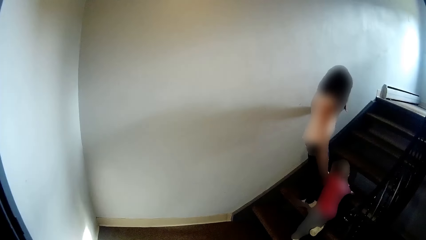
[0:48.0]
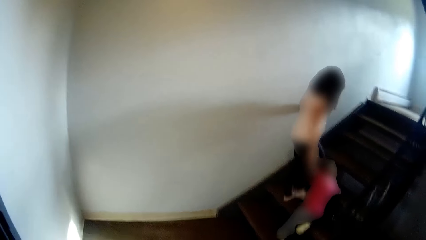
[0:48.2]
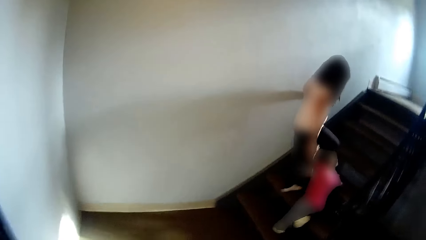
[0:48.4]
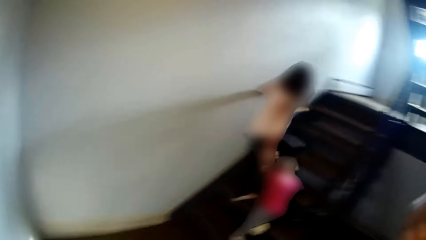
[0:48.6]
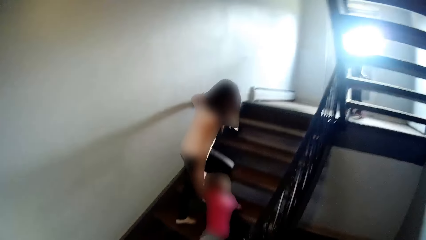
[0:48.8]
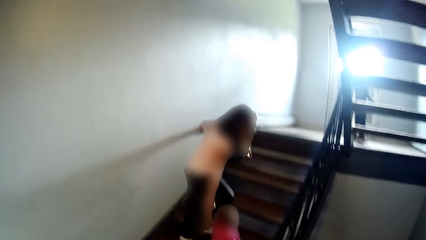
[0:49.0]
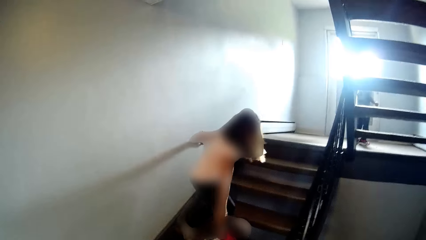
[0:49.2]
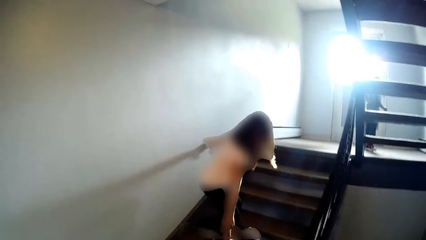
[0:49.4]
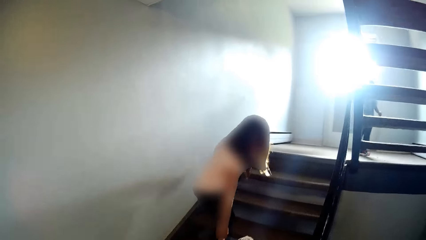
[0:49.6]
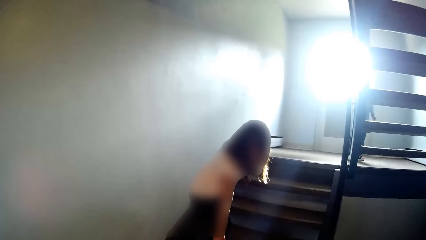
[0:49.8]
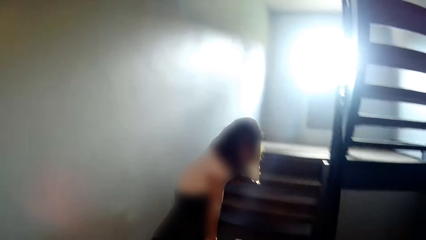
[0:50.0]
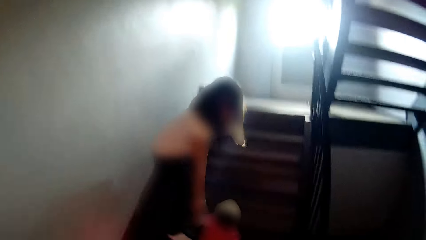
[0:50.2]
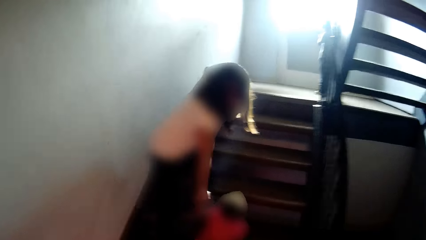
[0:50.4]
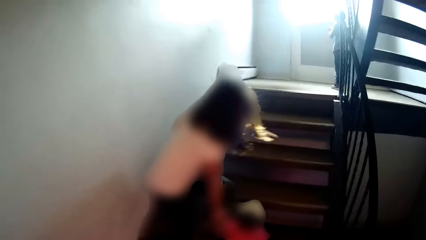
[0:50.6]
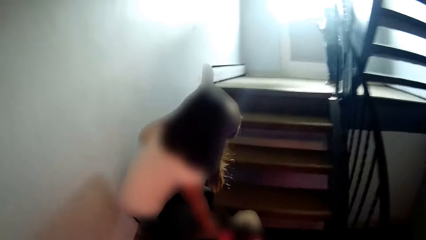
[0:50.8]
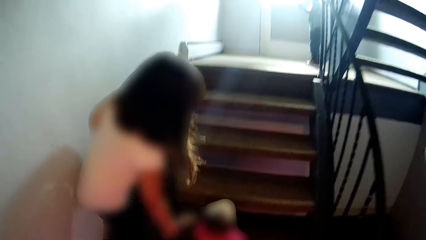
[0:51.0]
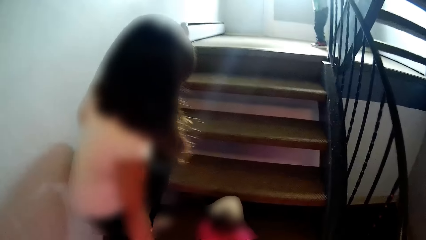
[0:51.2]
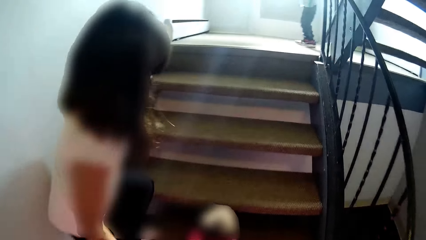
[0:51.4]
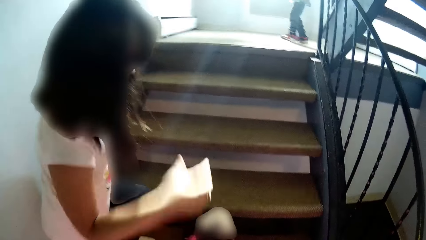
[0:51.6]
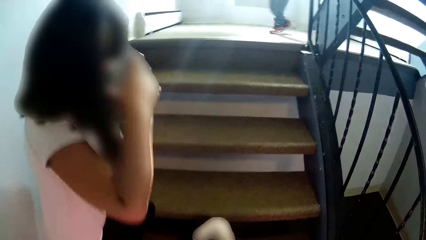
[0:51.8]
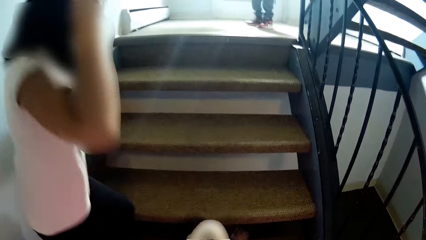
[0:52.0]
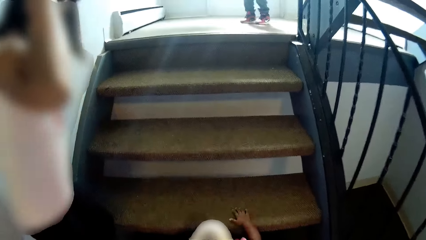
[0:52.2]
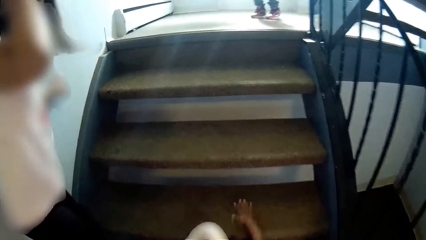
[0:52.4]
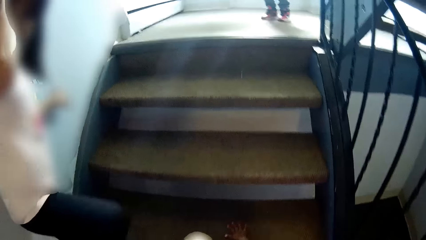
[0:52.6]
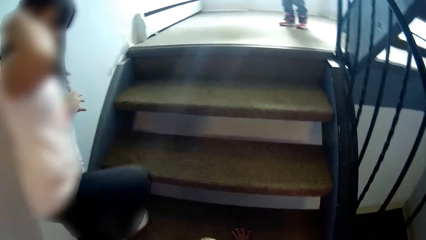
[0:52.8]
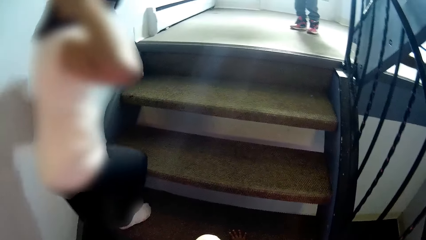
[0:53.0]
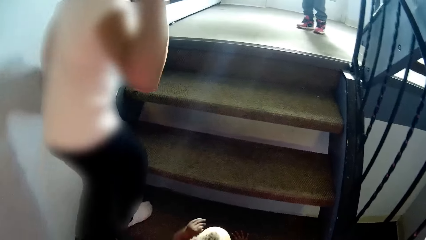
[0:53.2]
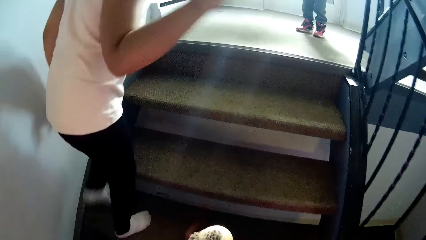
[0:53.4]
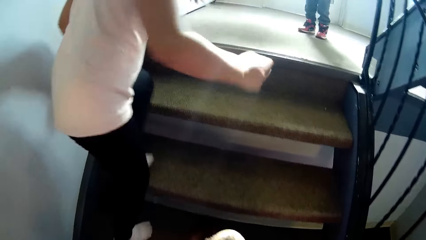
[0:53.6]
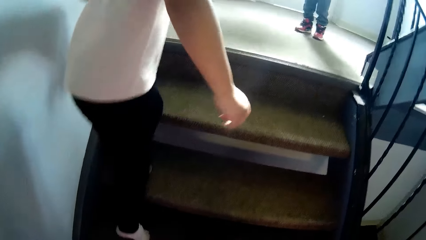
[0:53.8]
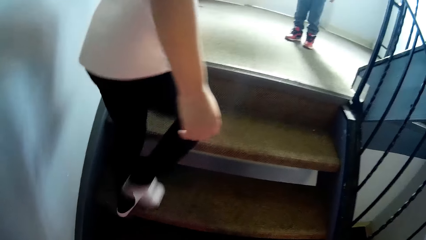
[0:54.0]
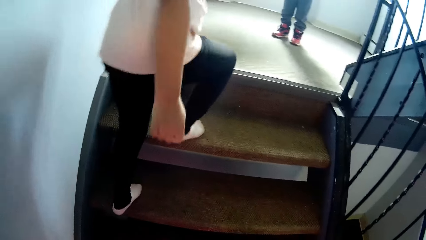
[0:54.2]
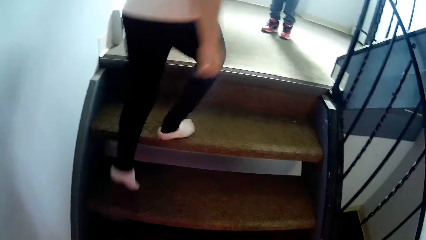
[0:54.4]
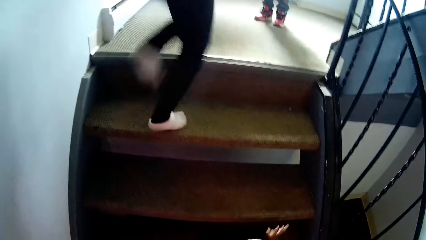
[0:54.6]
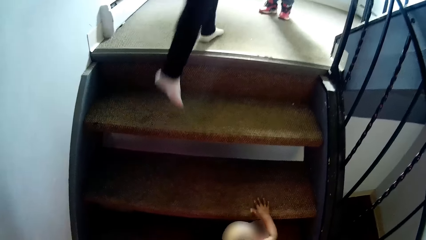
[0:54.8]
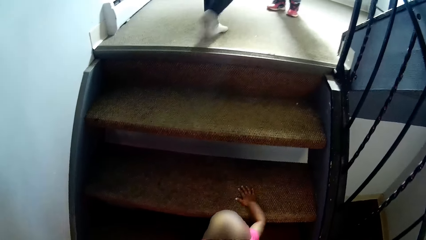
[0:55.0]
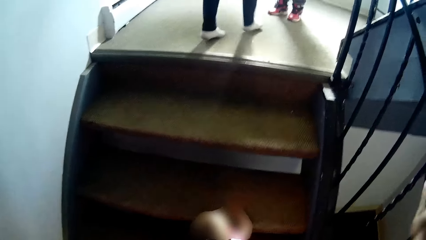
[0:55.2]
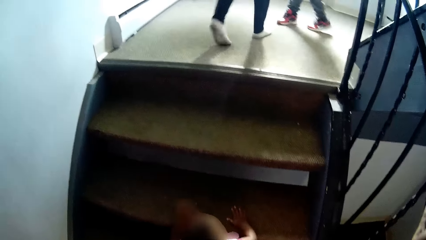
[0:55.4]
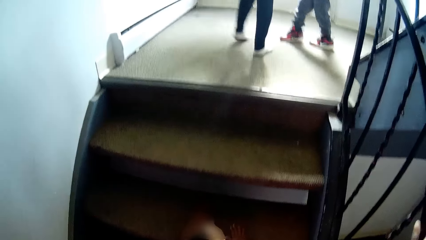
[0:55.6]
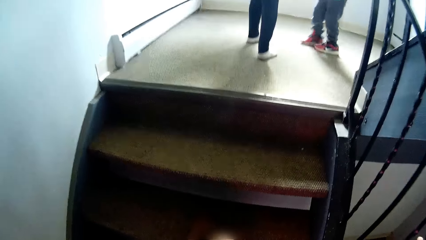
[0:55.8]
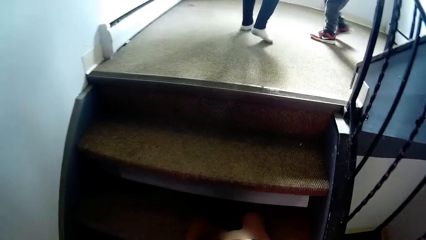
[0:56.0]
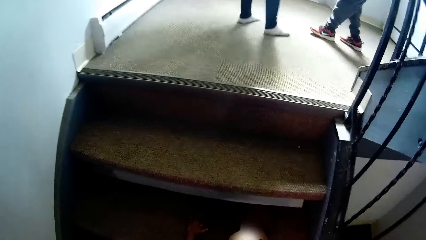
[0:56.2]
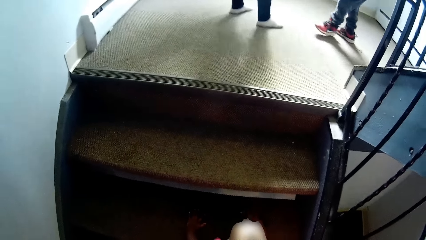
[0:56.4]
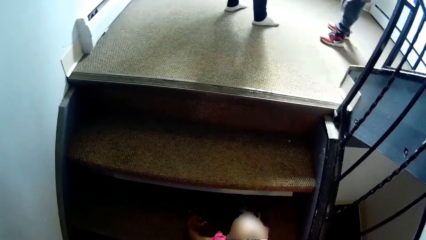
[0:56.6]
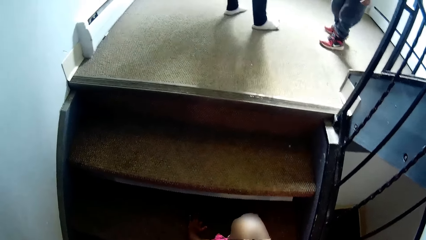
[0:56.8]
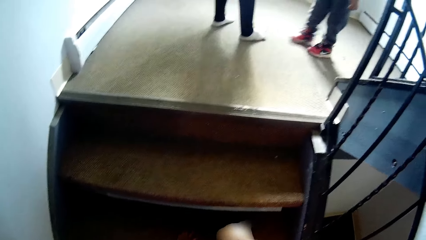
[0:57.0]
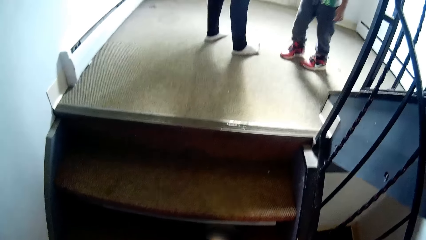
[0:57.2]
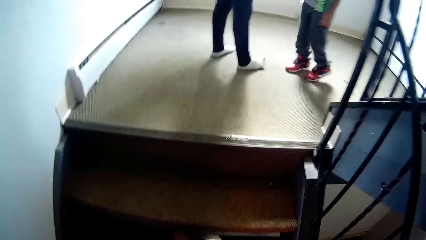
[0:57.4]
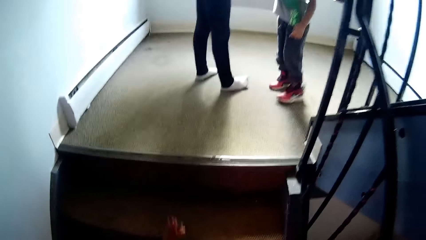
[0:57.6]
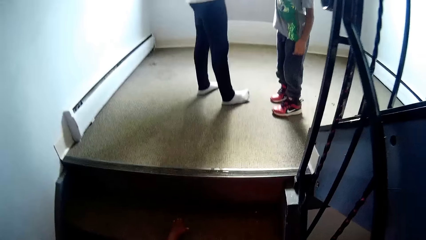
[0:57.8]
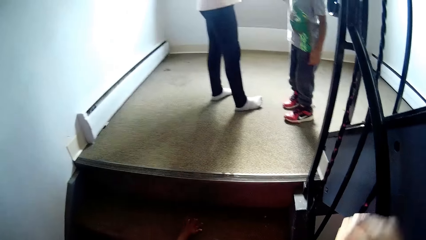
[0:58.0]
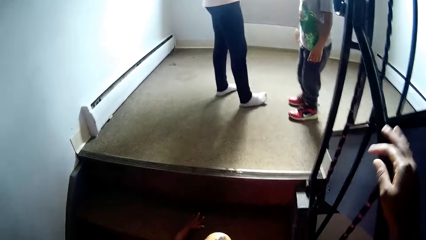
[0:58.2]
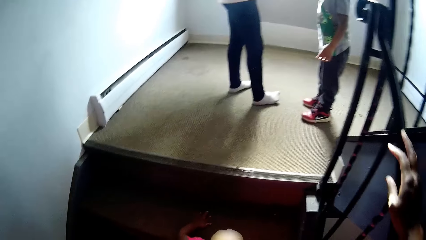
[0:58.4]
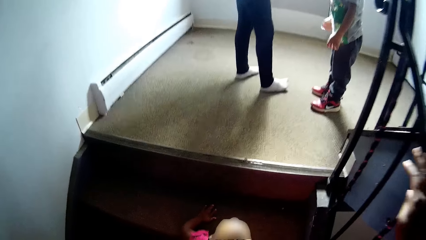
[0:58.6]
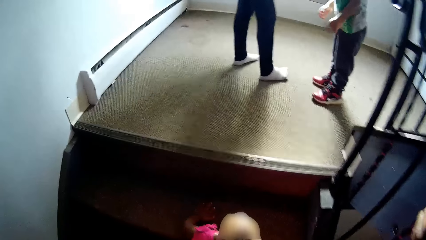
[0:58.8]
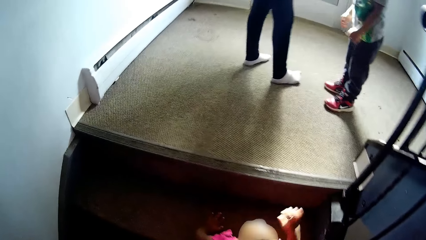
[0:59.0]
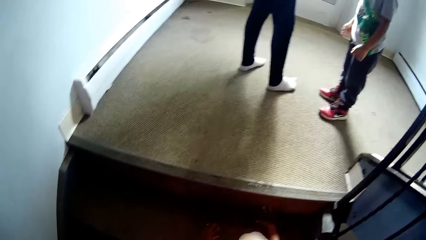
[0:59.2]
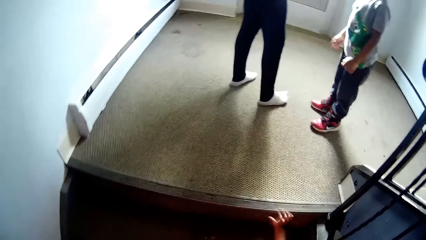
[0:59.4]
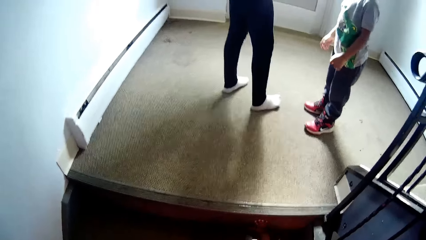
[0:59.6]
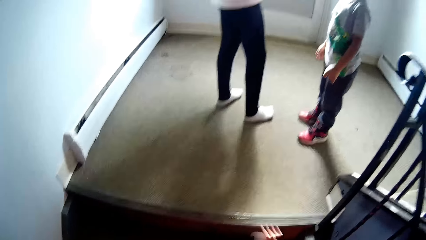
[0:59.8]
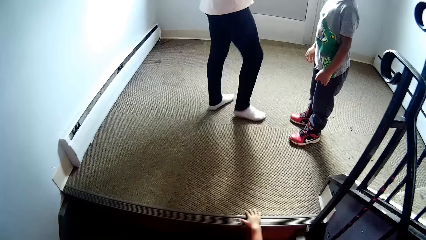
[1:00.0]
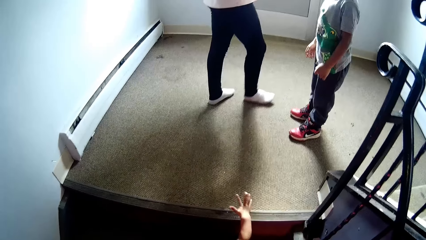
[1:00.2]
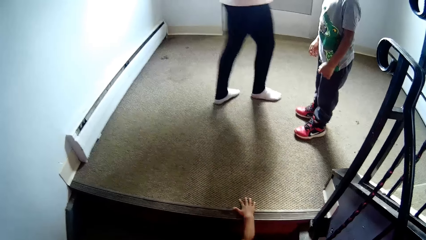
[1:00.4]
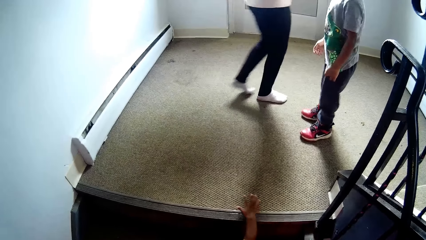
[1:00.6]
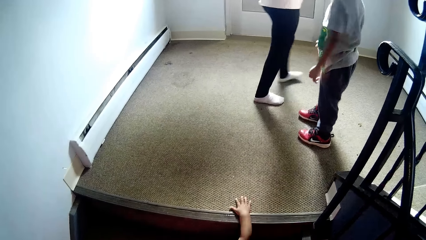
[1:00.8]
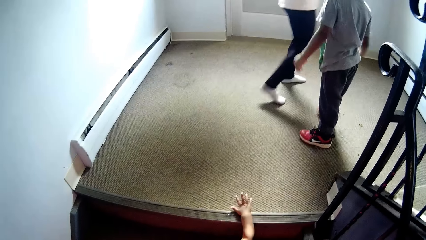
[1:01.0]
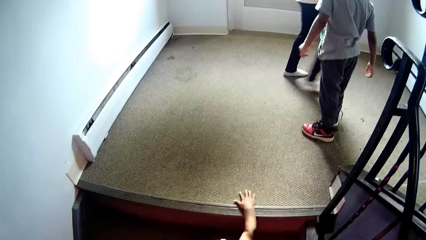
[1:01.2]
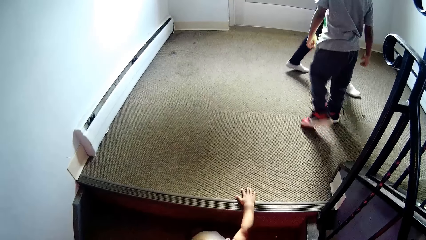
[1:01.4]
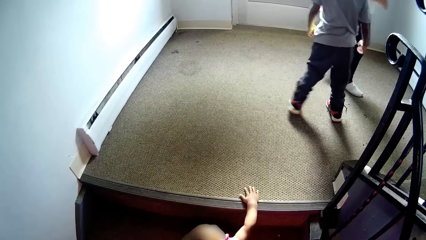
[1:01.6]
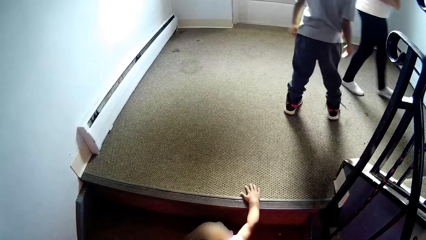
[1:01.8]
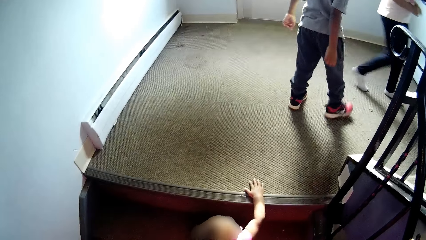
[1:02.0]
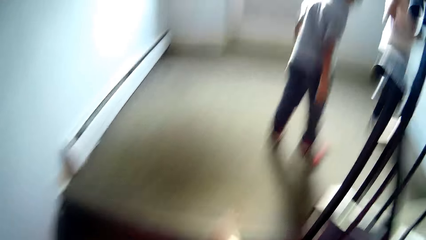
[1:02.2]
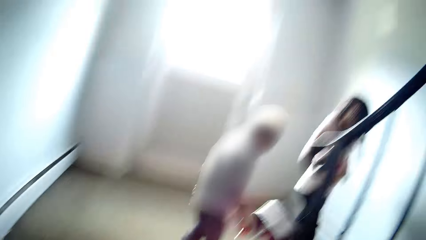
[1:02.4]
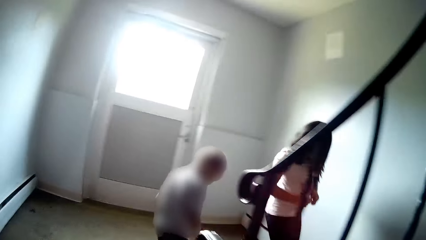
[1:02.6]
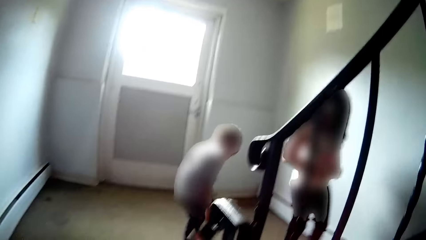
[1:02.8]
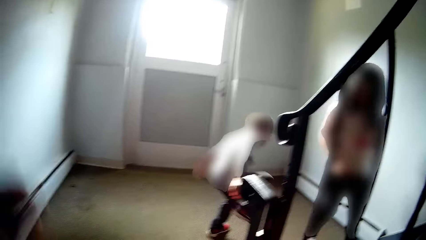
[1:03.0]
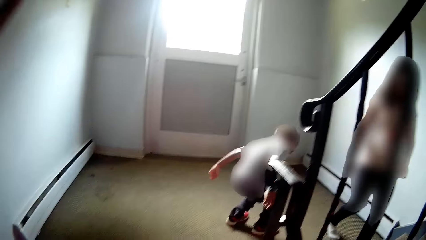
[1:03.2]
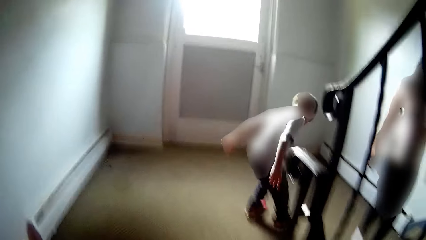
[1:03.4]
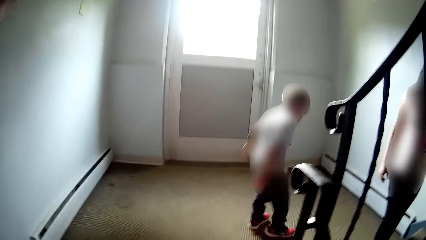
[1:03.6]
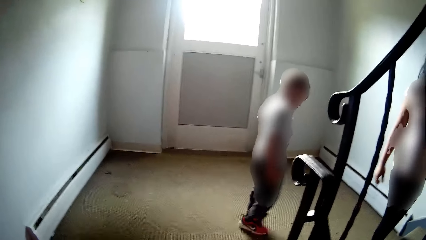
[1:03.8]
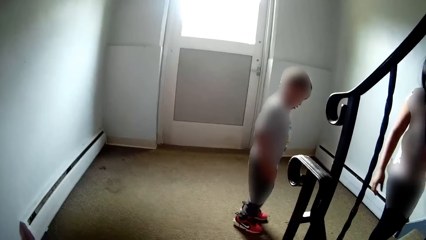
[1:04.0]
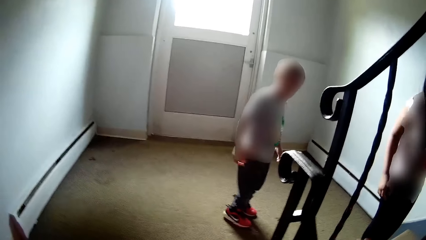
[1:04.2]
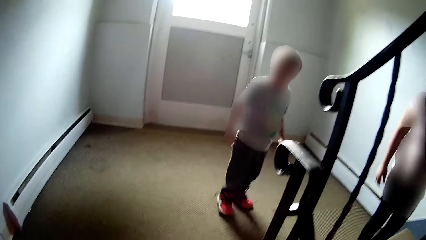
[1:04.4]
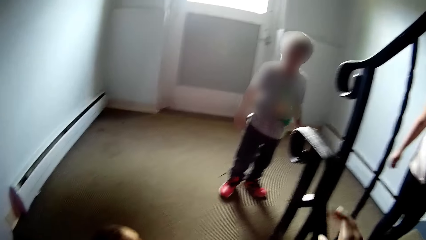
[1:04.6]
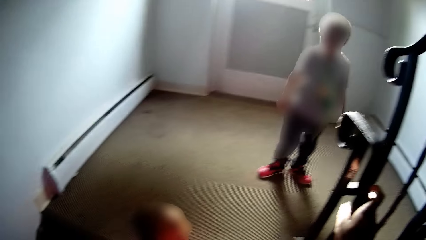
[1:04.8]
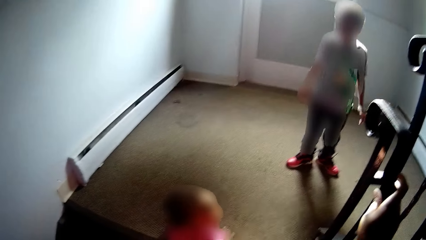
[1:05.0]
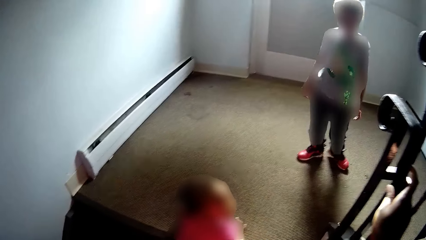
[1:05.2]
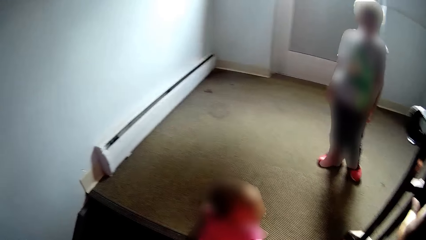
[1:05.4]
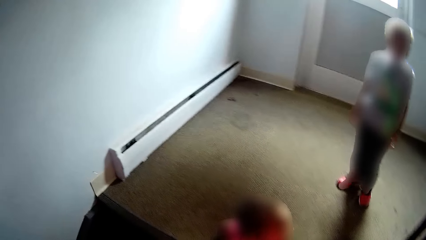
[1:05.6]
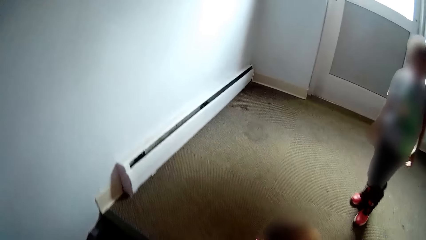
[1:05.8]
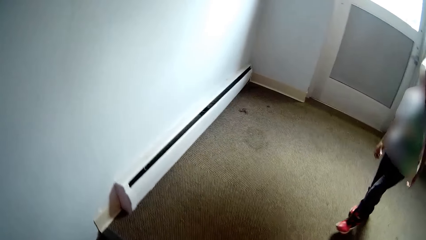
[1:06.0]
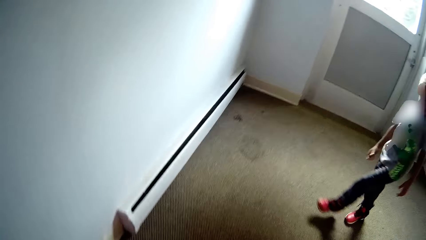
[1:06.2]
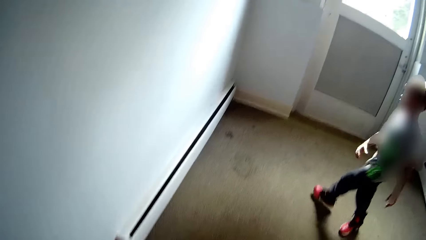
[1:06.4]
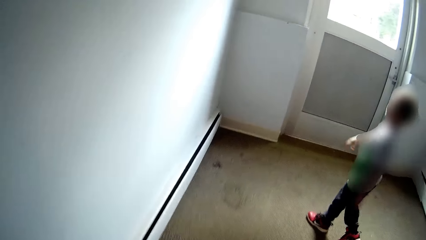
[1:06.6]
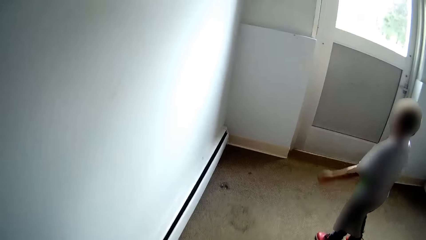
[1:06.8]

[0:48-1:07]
The camera wearer walks around. The girl releases the other girl. A child touches the forehead with the right hand. The baby crawls up the staircase. Another child climbs the stairs. The camera wearer climbs the stairs and stretches the right hand on the stair rail. The other child climbs the stairs. The camera wearer looks around and raises the left hand. The boy marches his right foot on the ground. The camera wearer talks to the boy. They drop the left hand.
